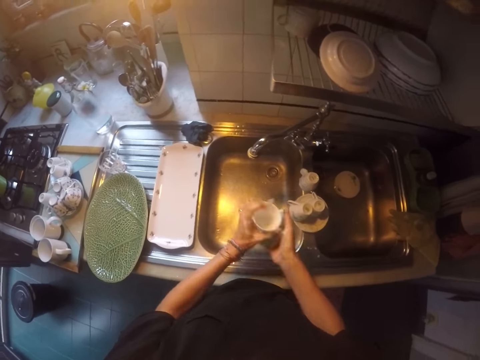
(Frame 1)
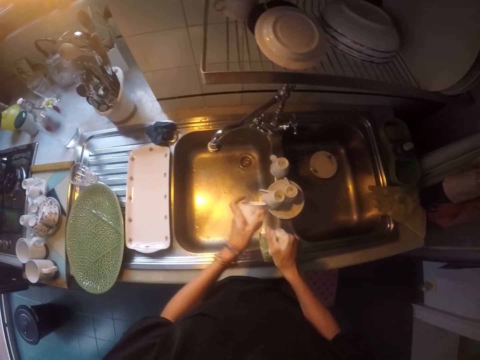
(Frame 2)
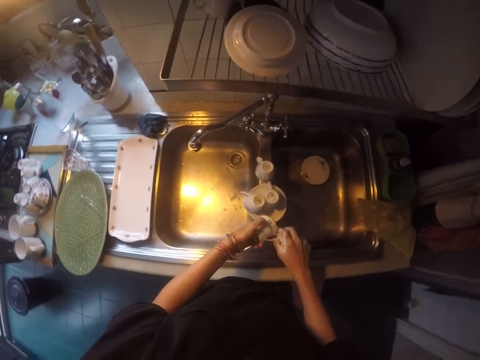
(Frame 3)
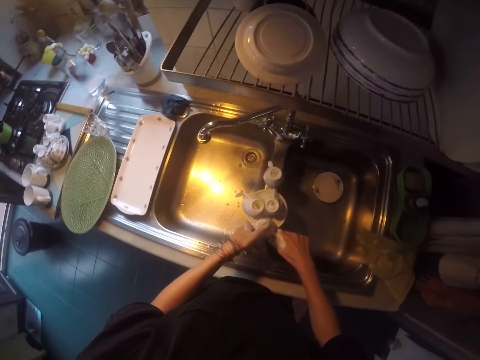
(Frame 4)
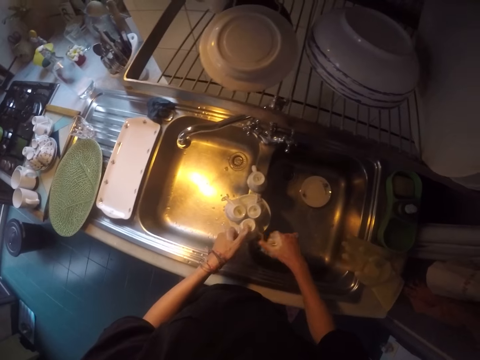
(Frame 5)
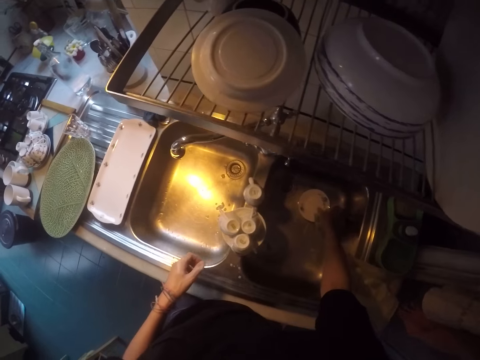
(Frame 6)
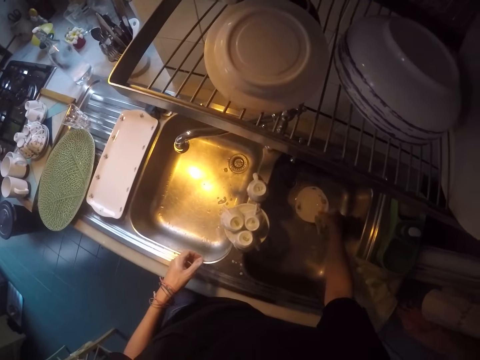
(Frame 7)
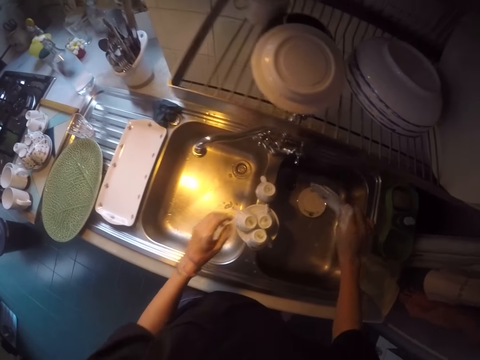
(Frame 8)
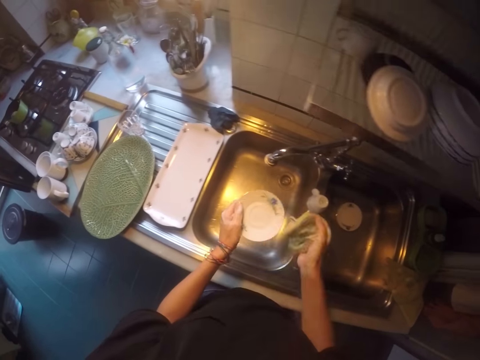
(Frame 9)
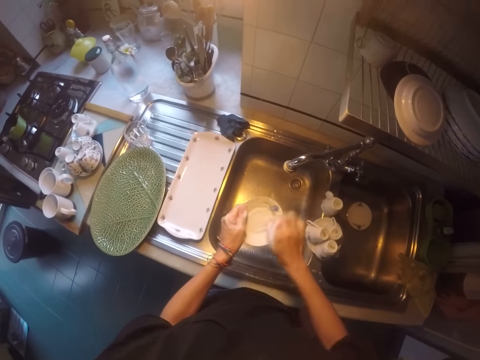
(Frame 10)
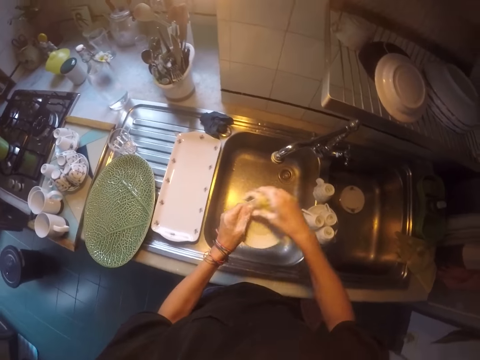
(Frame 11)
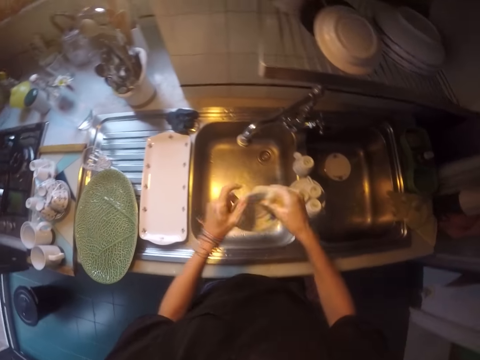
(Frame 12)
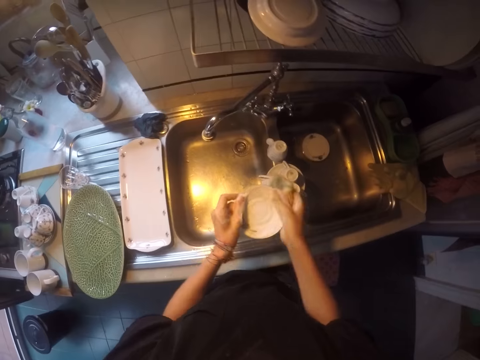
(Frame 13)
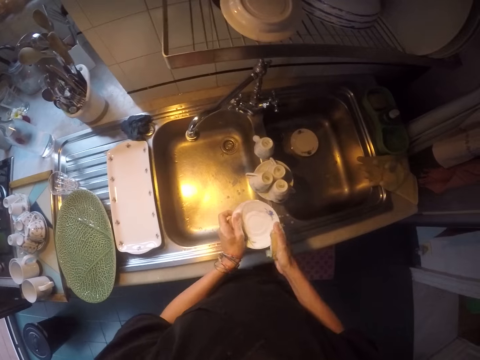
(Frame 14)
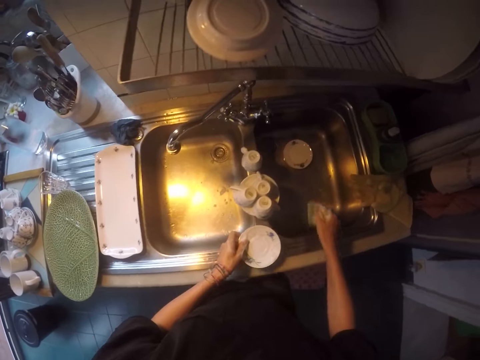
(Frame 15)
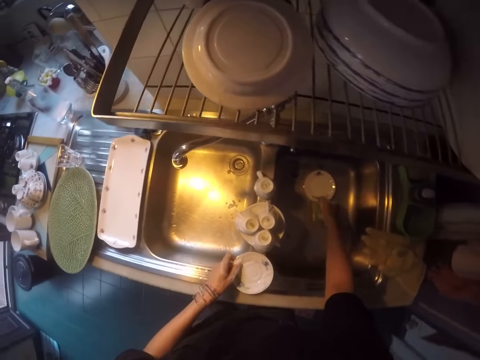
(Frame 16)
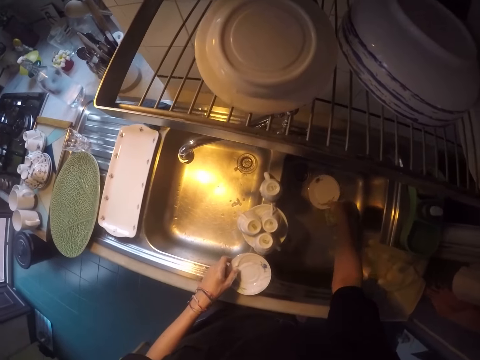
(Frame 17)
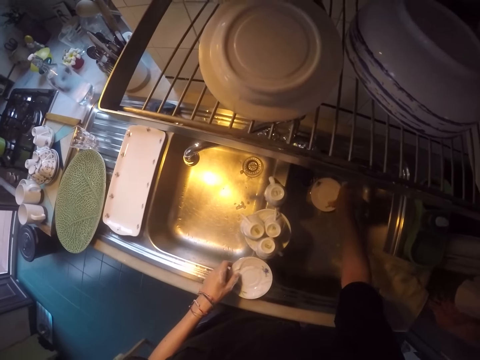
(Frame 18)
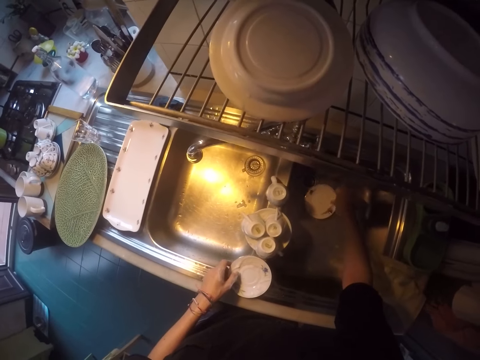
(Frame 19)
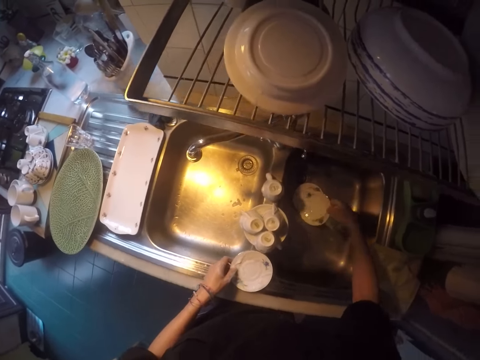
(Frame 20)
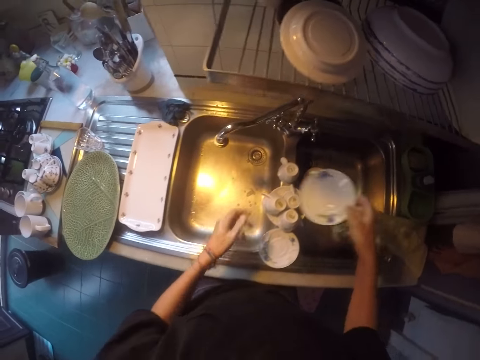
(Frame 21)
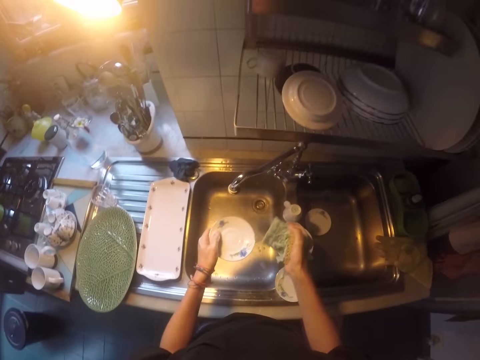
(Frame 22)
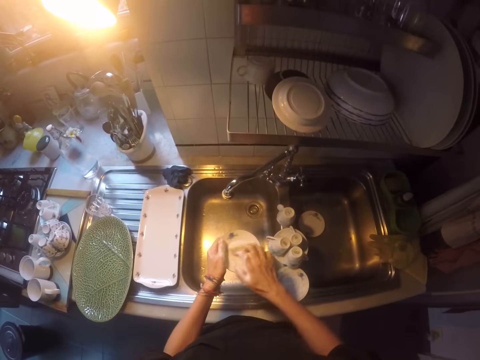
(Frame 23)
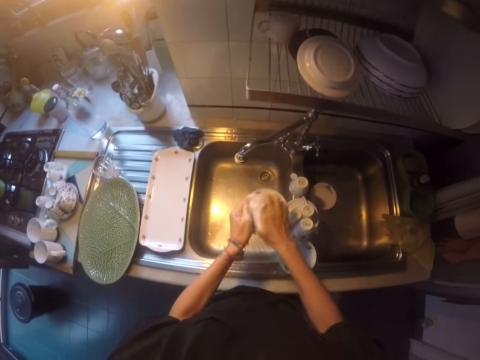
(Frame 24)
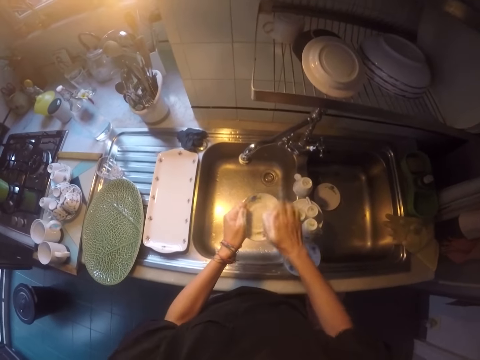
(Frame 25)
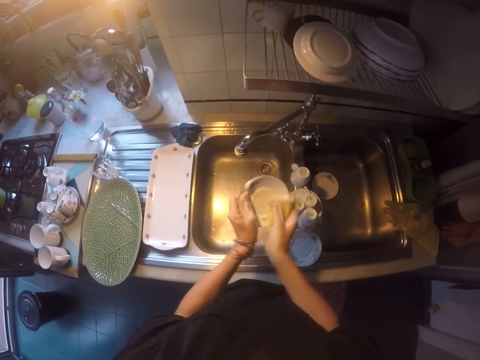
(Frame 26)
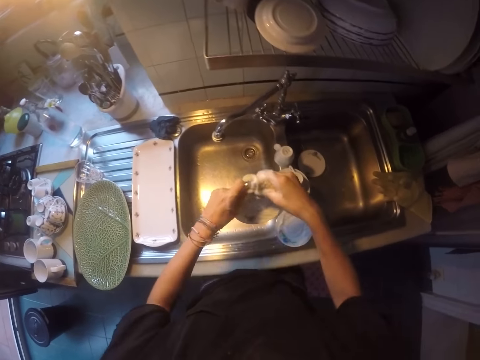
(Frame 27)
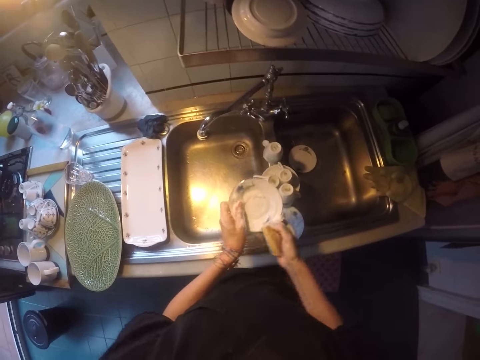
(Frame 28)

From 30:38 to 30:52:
The camera wearer places the cup on the saucer. They move the right hand. They pick up a saucer. They lift the saucer. They transfer the saucer to the left hand. They wash the saucer. They place the saucer on the sink. They touch a saucer. They lift the saucer. They transfer the saucer to the left hand. They wash the saucer.

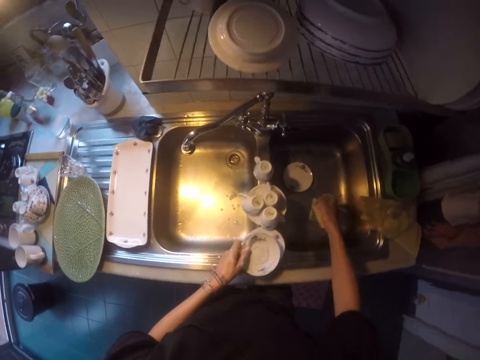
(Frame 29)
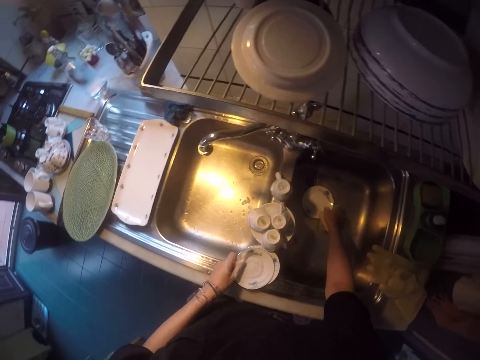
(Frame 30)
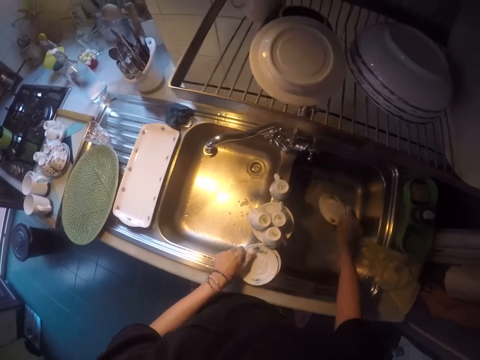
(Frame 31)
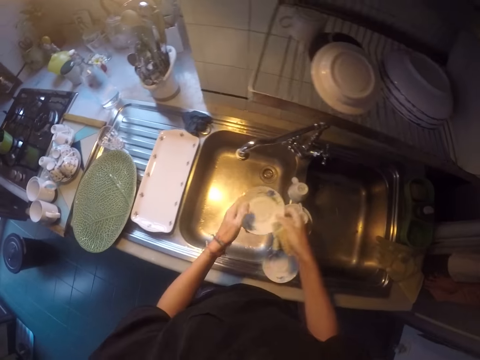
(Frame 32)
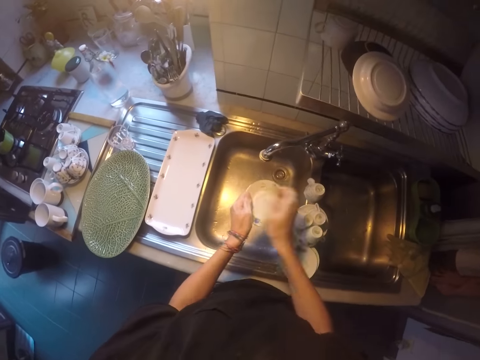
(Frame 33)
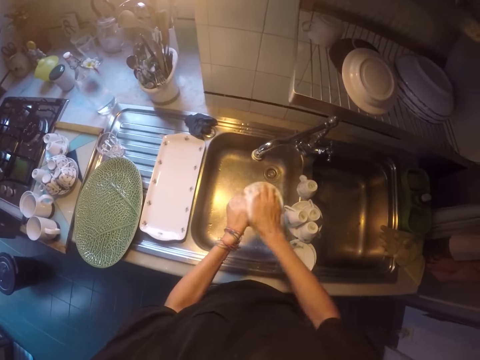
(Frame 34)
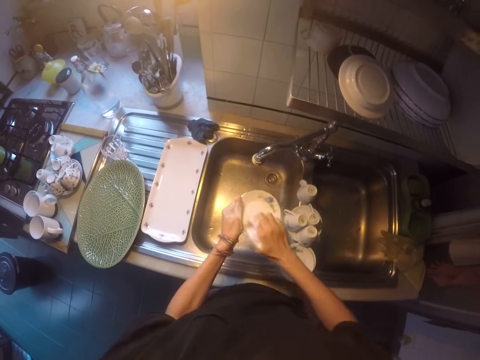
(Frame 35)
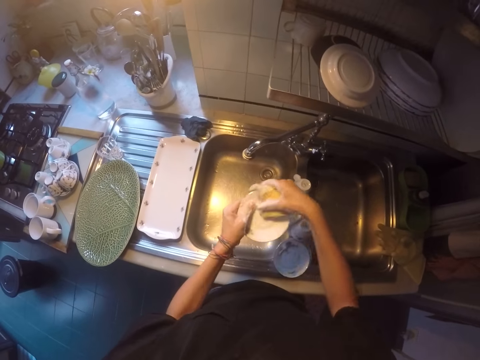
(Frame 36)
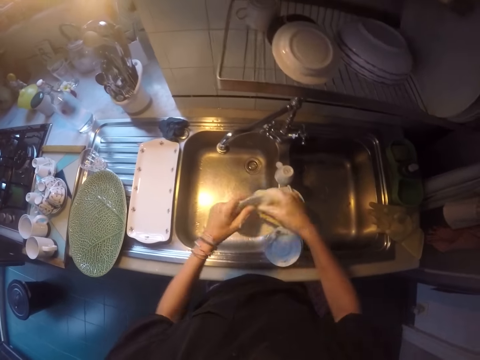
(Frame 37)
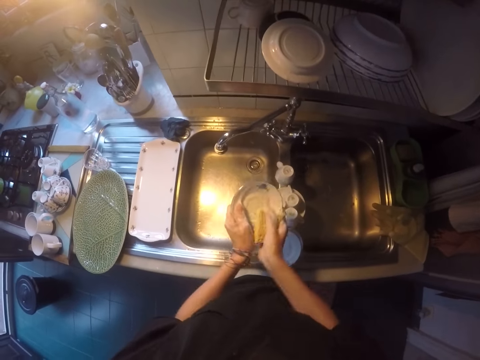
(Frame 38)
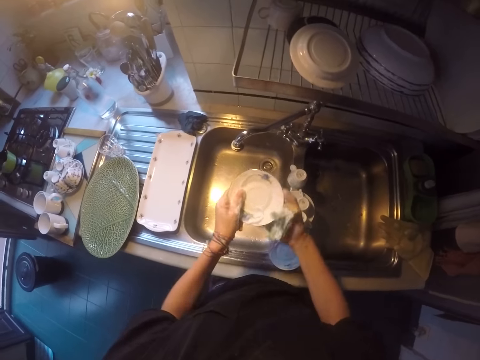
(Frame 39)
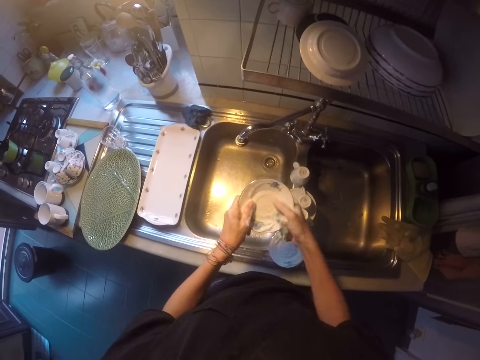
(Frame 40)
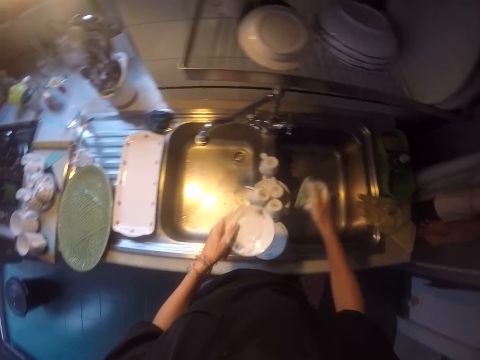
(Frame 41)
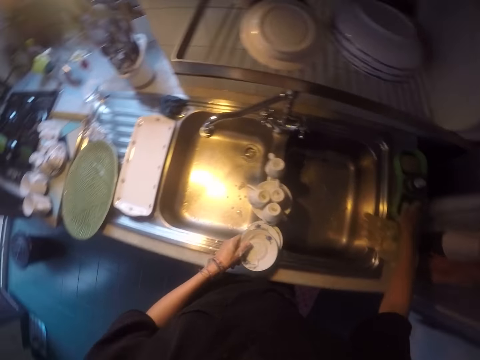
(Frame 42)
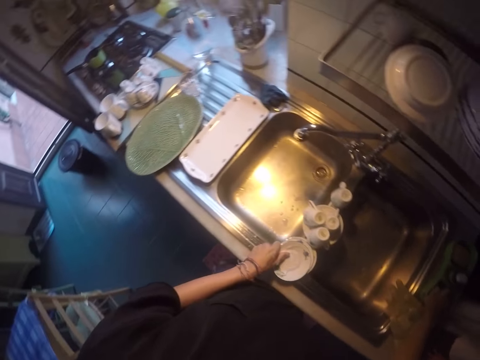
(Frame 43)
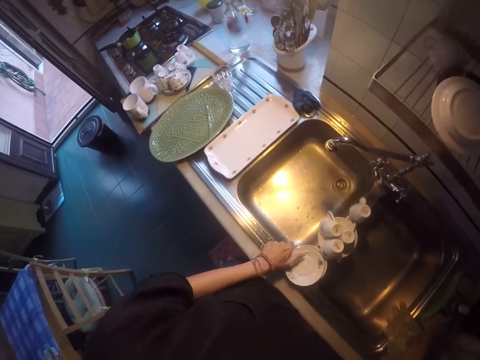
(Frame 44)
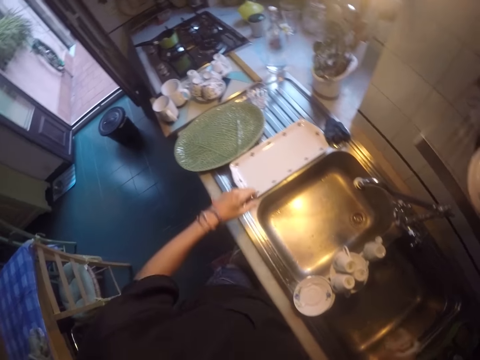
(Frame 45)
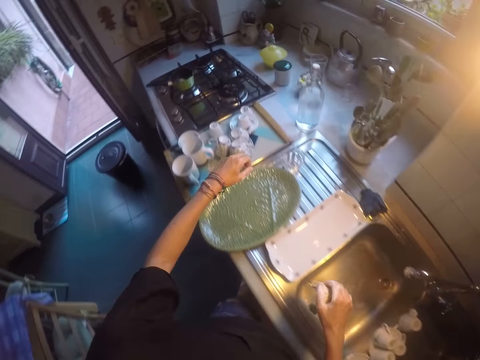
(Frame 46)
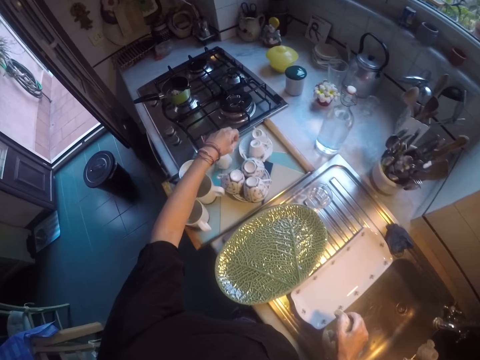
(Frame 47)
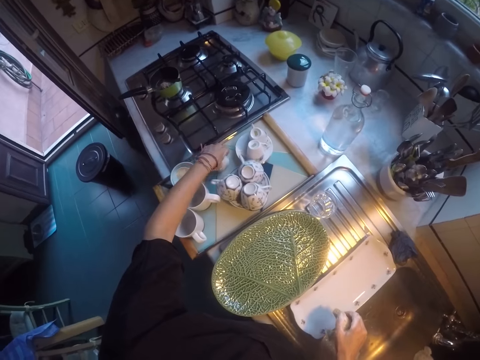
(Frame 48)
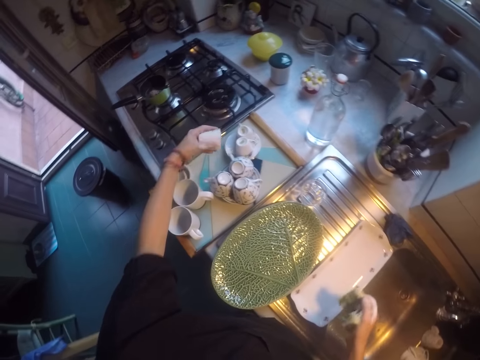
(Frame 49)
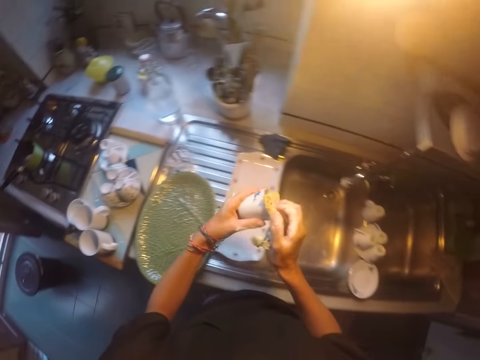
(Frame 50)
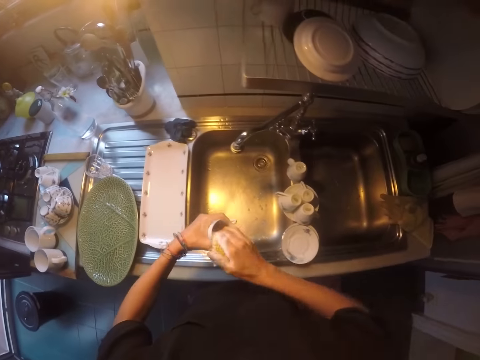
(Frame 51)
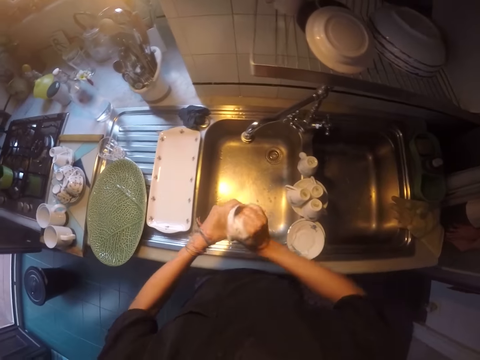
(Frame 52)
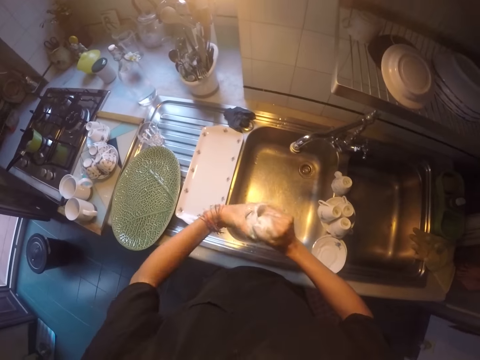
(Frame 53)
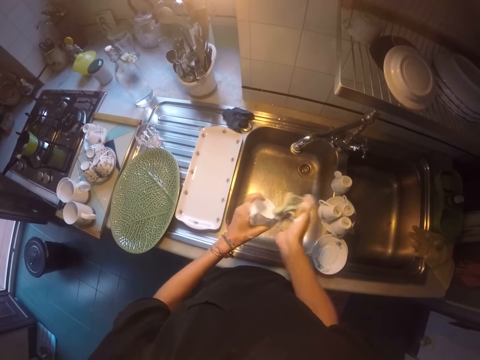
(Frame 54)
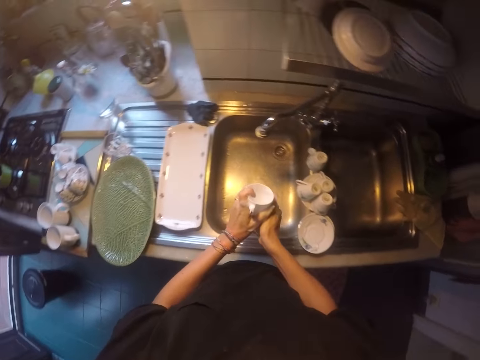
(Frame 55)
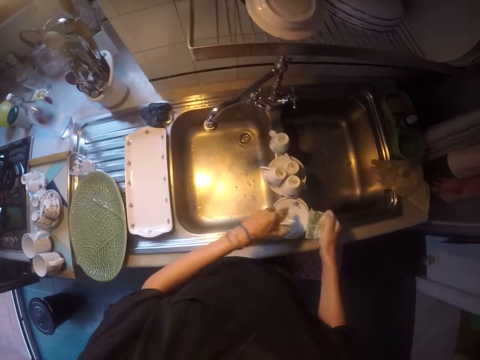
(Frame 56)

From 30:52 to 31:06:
The camera wearer places the saucer on another saucer. They pick up a saucer. They lift the saucer. They transfer the saucer to the left hand. They wash the saucer. They place the saucer on another saucer. They move both hands. They pick up a cup. They lift the cup. They wash the cup.
